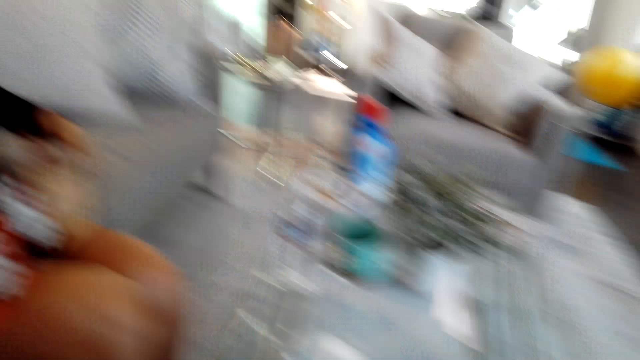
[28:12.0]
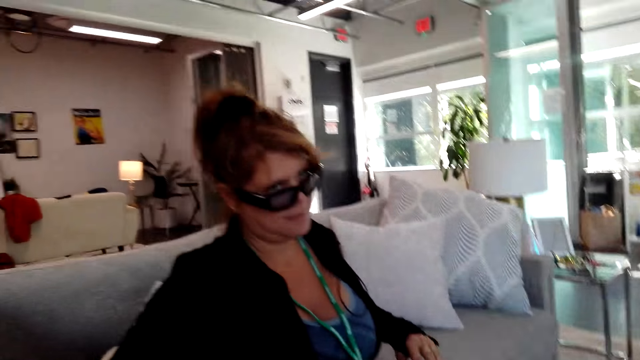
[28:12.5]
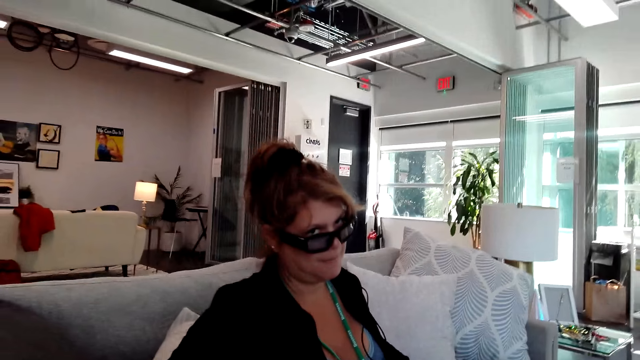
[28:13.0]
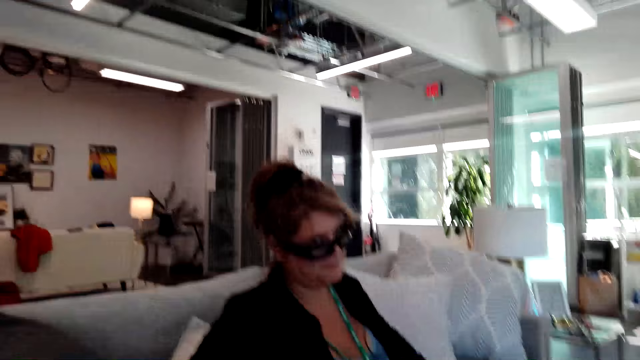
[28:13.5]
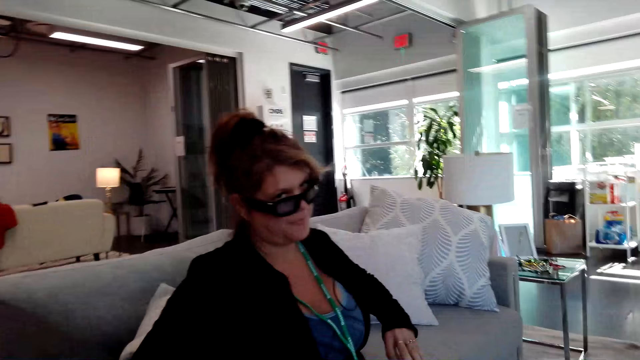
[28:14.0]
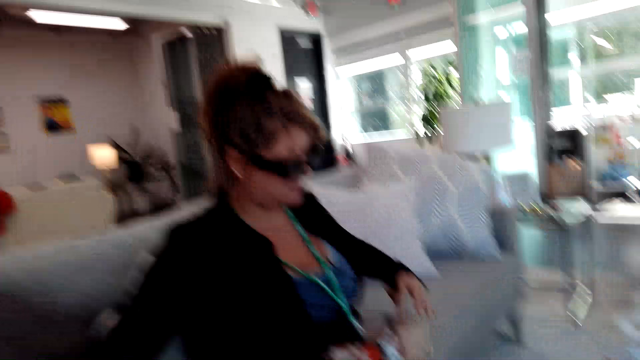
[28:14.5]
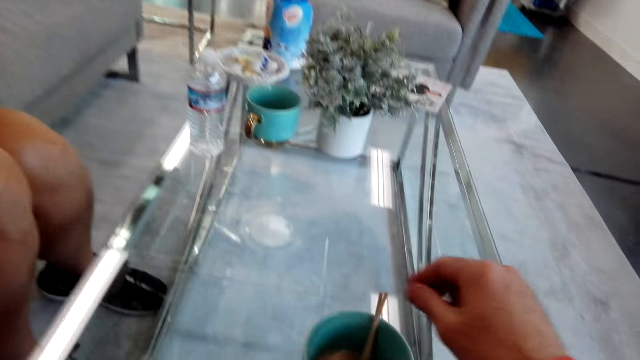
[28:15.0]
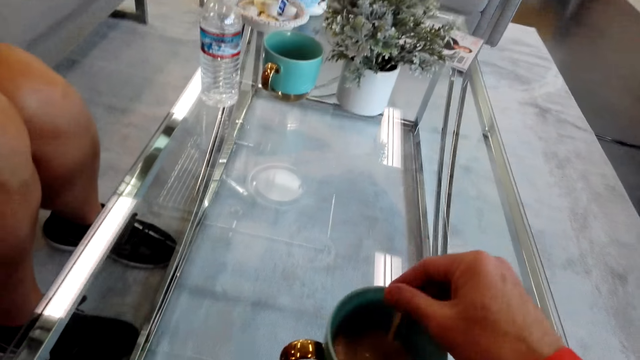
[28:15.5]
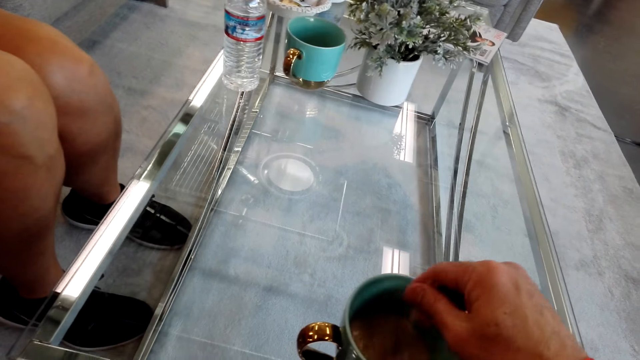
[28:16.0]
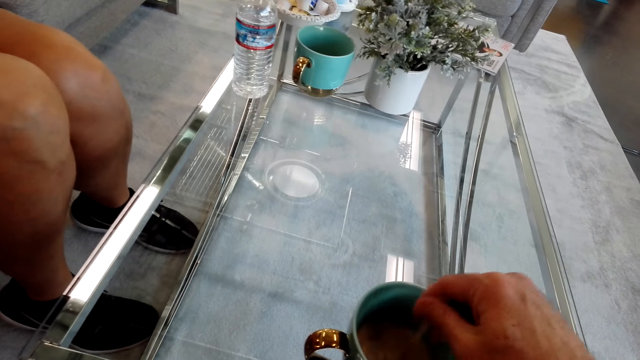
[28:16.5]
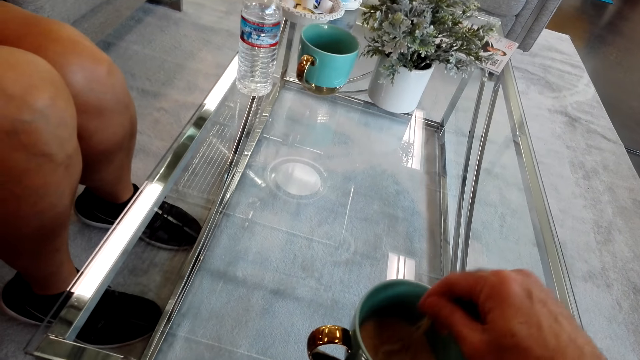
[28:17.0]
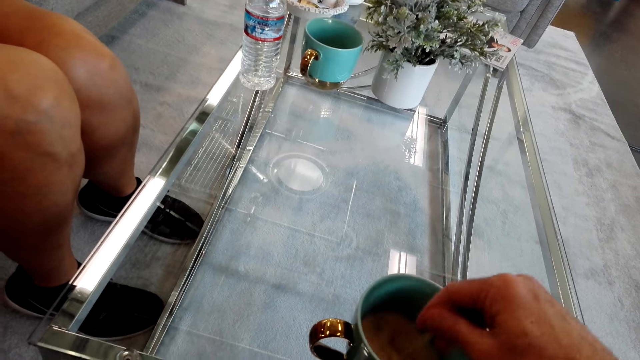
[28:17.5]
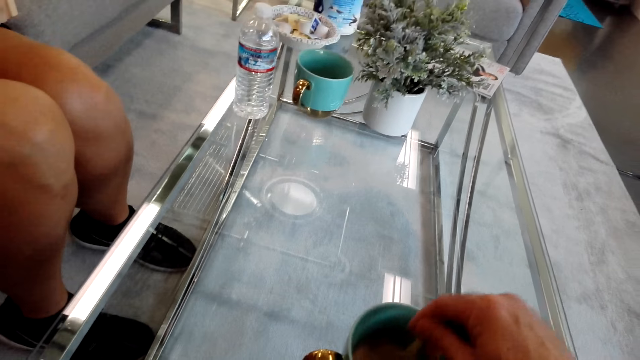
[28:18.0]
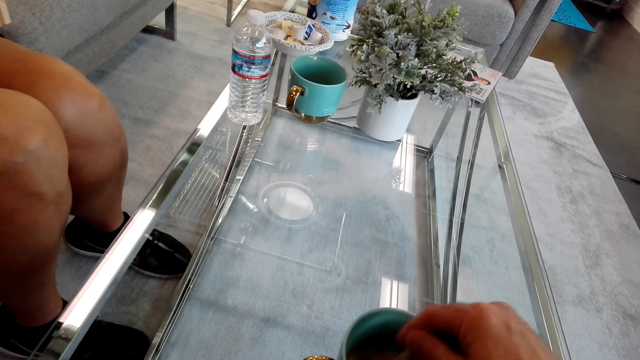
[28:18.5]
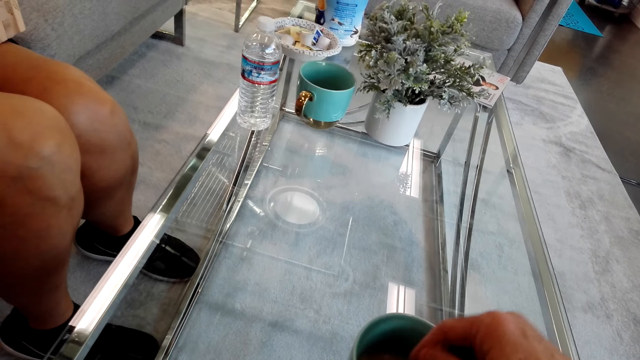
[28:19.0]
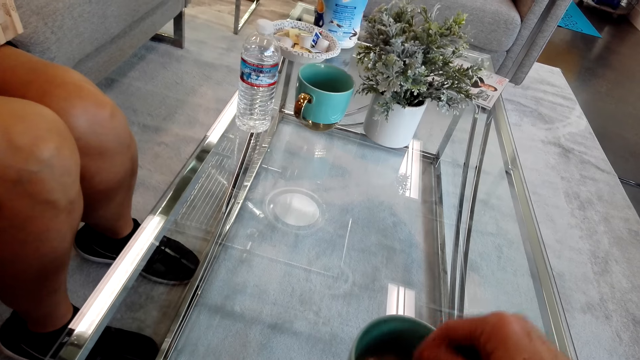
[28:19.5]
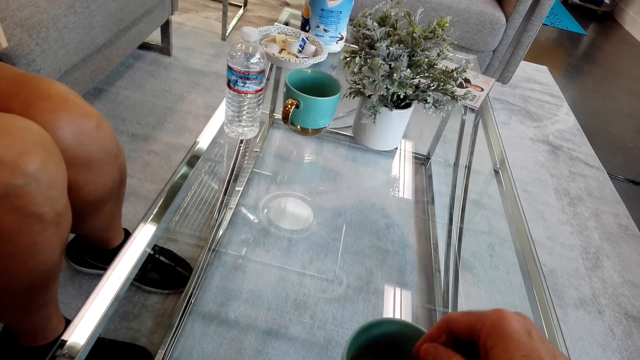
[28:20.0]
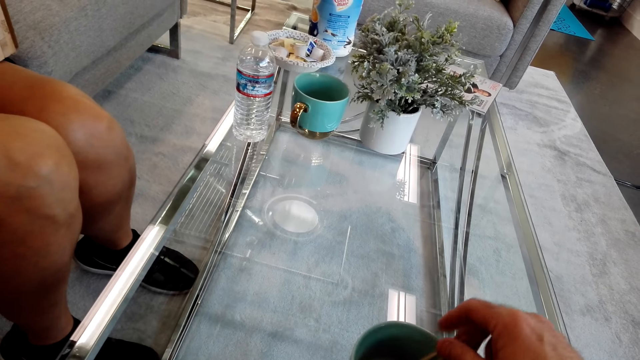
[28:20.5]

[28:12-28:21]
The camera wearer converses with a woman. They stir the coffee in the mug.

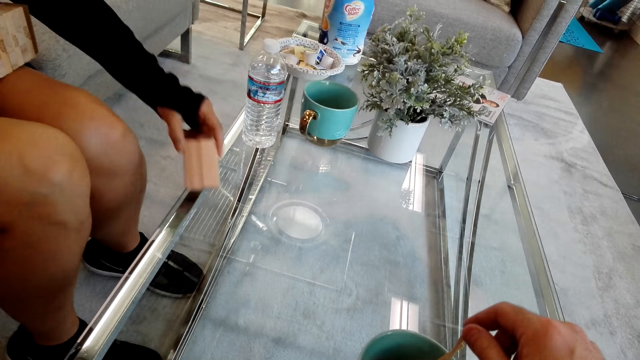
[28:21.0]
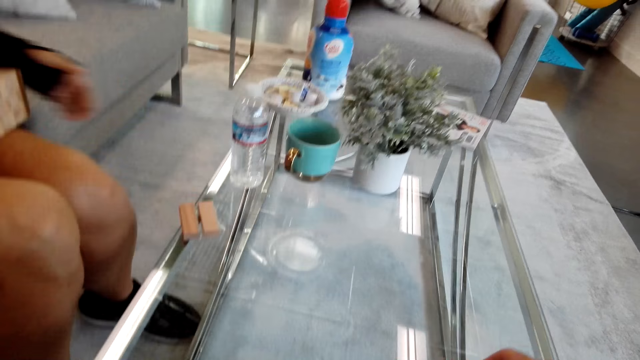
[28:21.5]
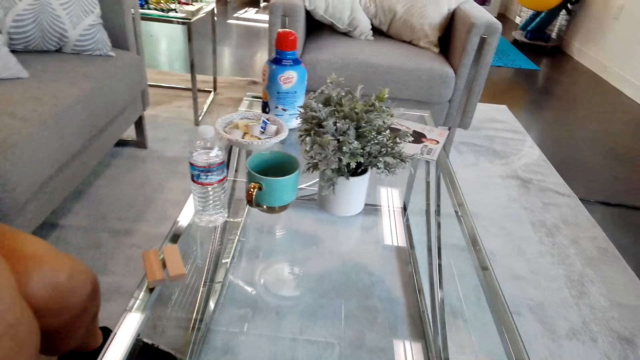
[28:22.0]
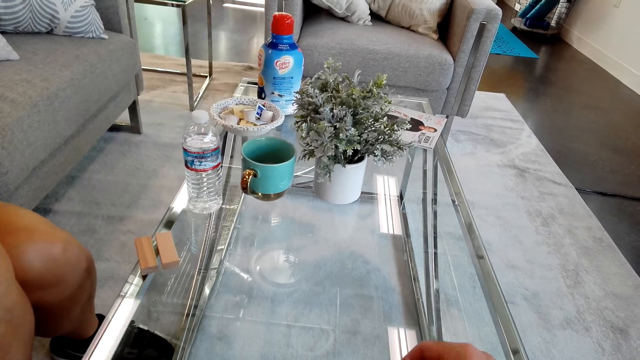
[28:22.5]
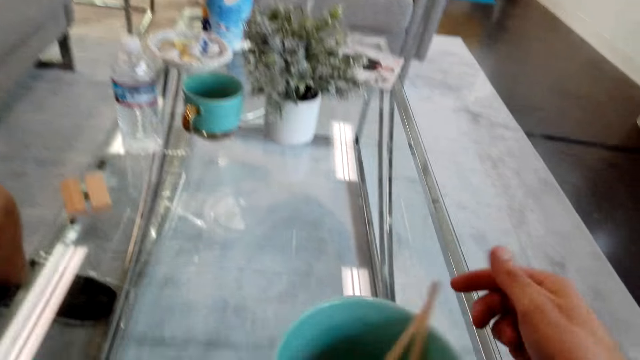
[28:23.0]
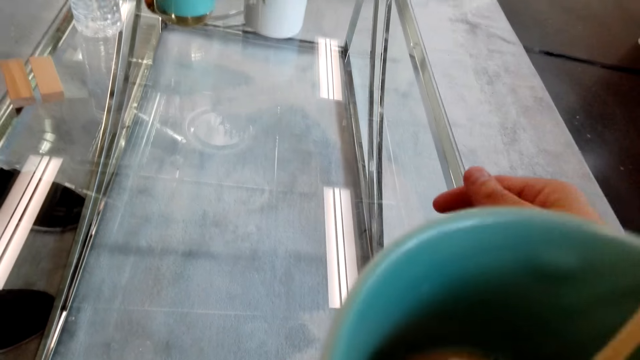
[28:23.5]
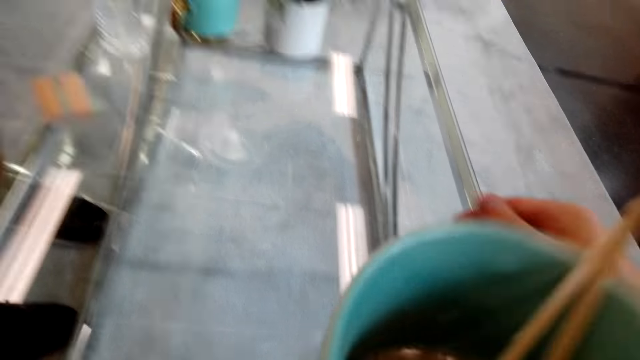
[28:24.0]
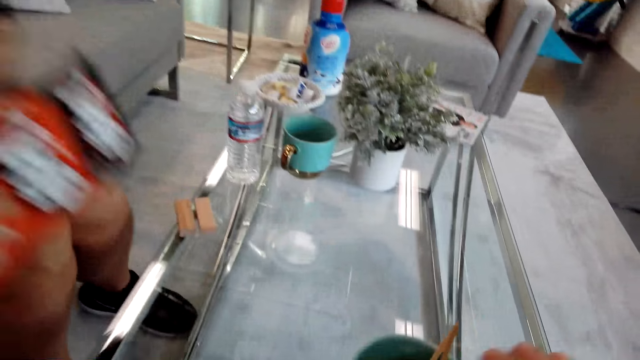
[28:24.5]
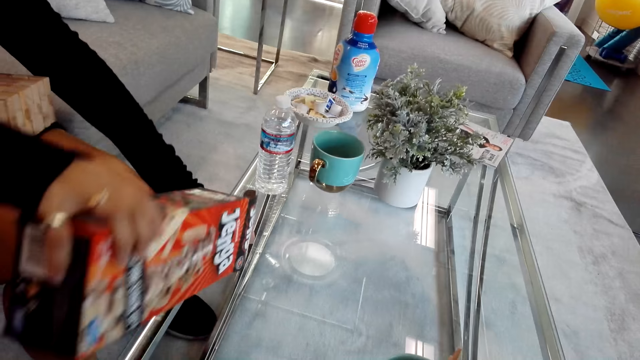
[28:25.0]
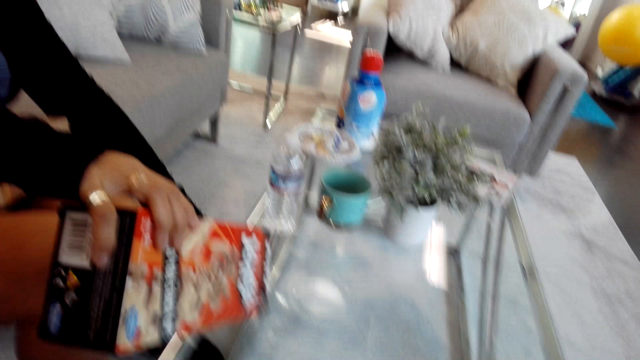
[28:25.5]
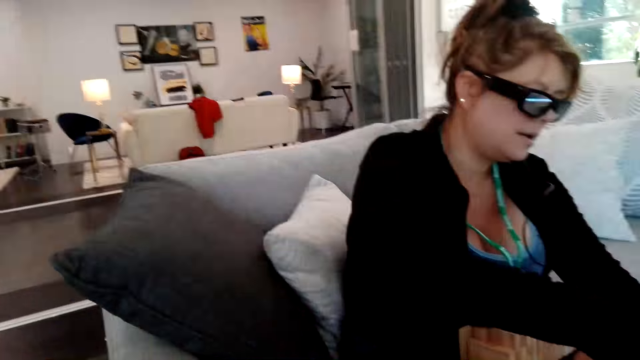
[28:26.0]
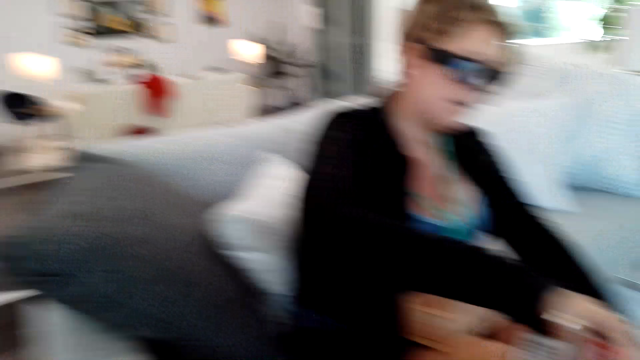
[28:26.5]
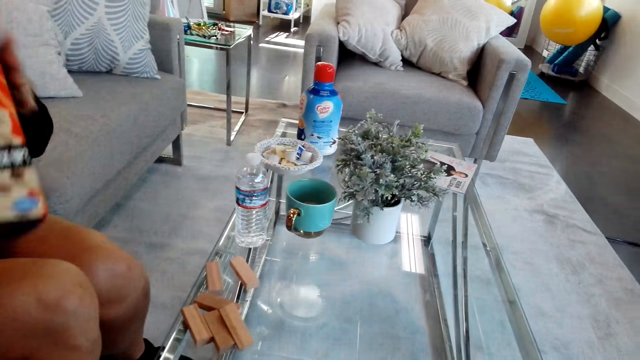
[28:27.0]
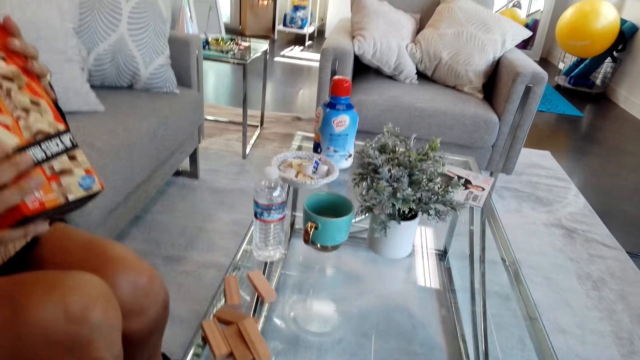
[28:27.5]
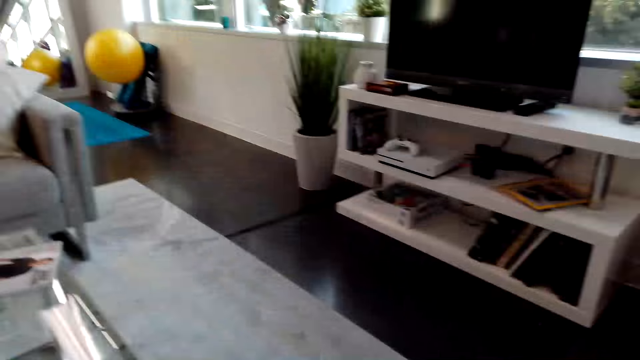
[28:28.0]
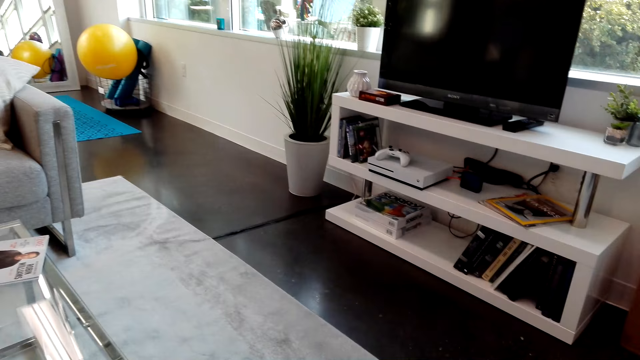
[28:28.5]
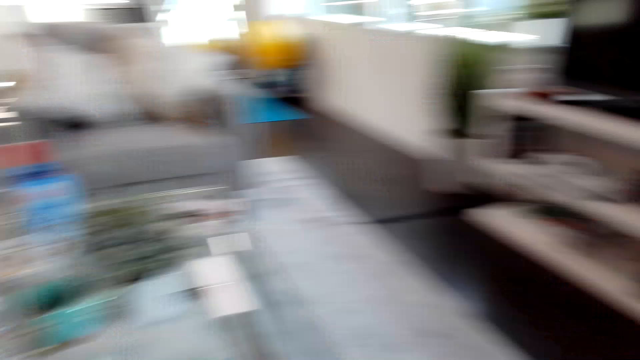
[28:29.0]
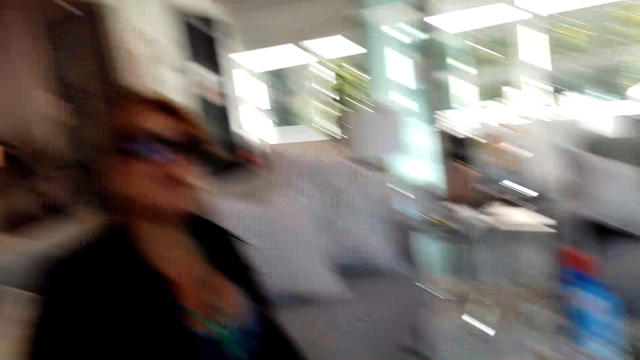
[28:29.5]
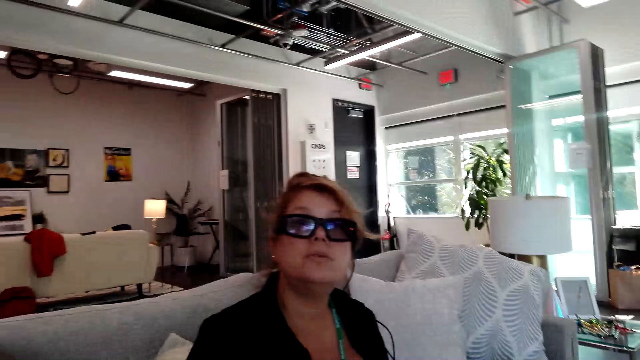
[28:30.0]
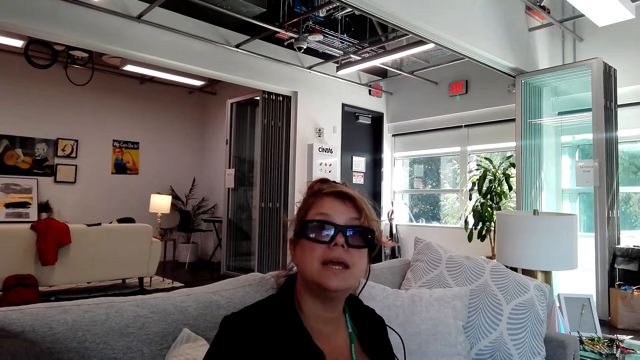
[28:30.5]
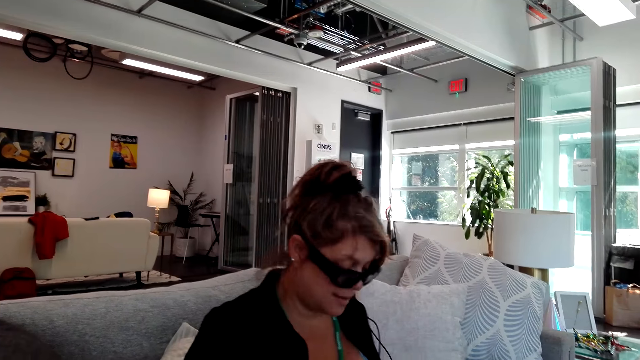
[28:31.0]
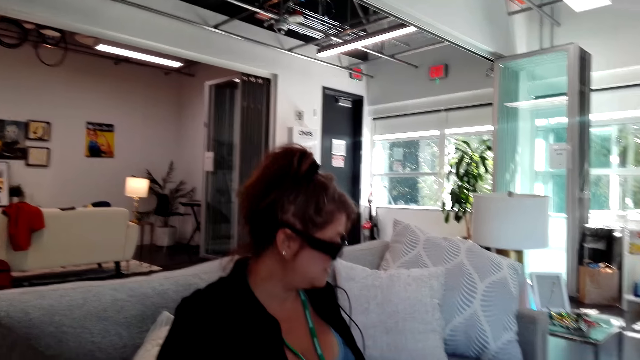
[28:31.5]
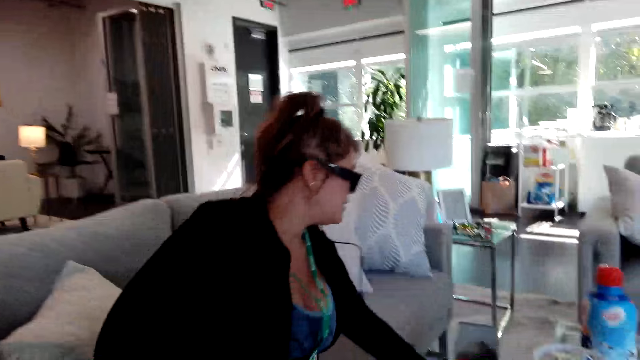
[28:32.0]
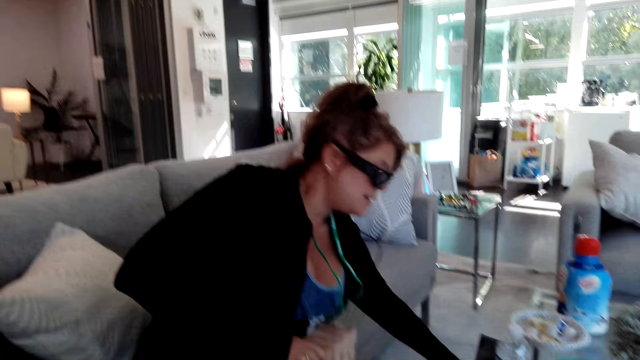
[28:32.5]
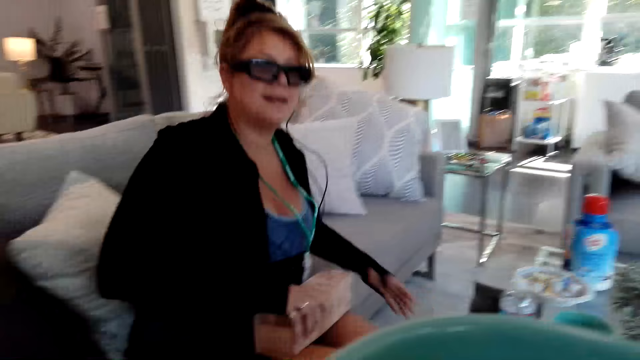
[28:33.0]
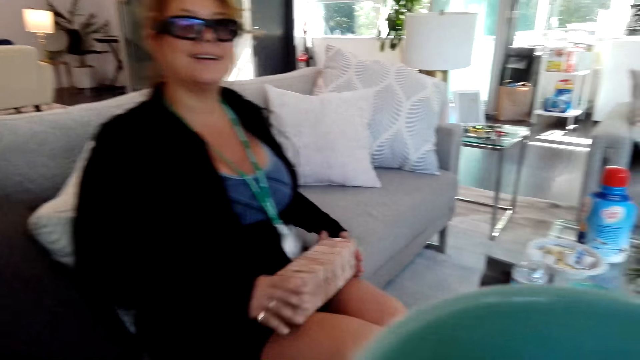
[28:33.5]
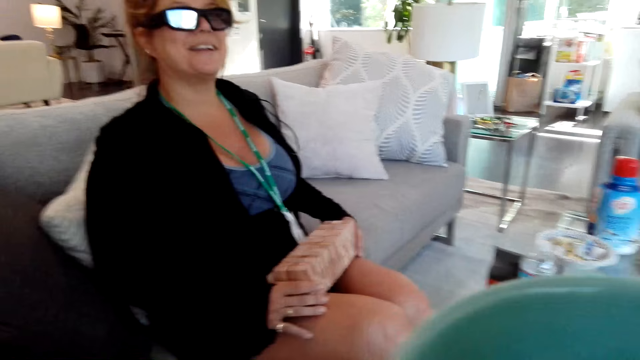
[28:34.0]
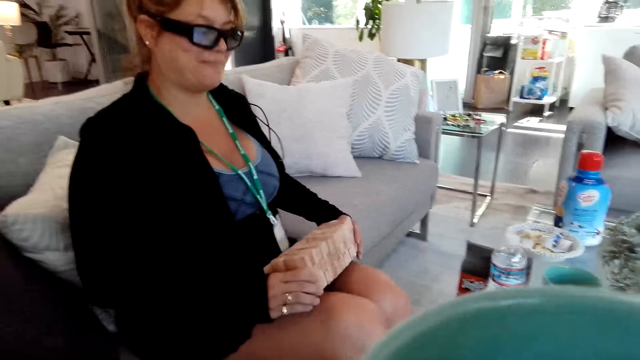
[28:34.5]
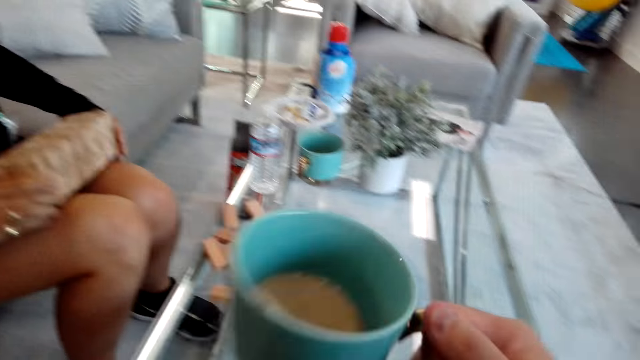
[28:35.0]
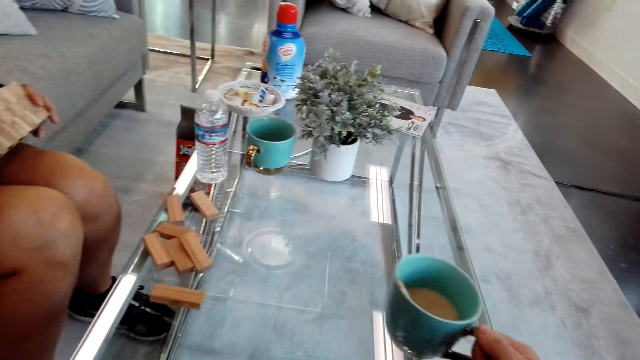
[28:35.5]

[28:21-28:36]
A girl puts the tumbling tower on the table. The girl pours the tumbling tower on the table. The camera wearer talks to the girl. The girl puts the box on the table. The girl holds the tumbling tower.
